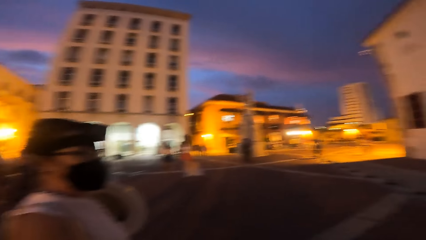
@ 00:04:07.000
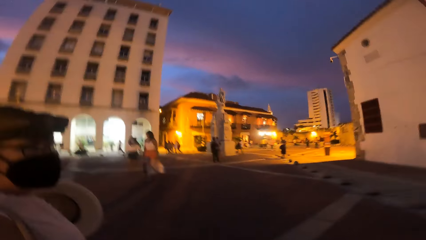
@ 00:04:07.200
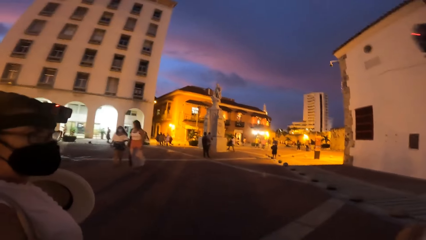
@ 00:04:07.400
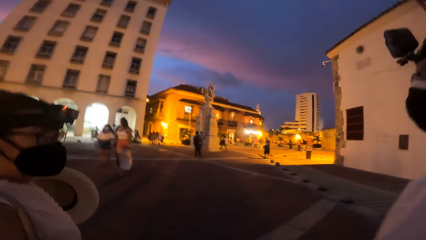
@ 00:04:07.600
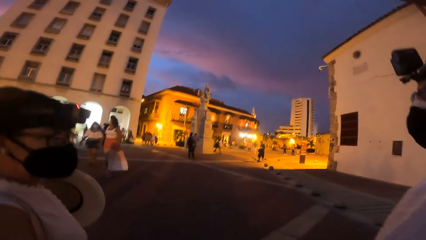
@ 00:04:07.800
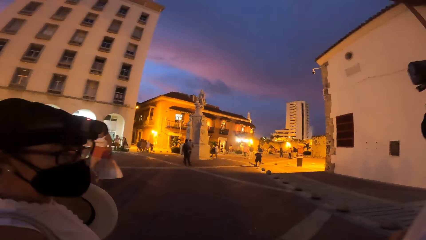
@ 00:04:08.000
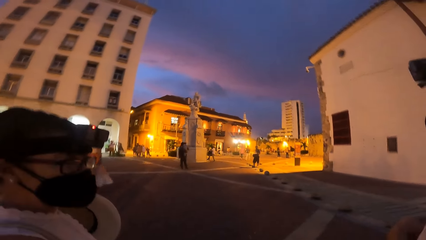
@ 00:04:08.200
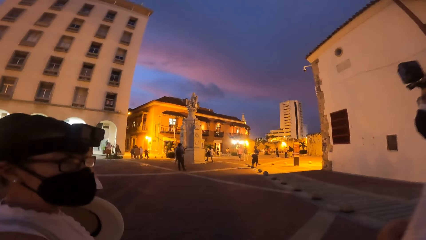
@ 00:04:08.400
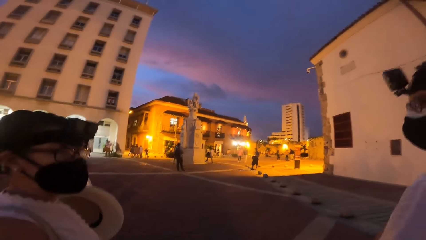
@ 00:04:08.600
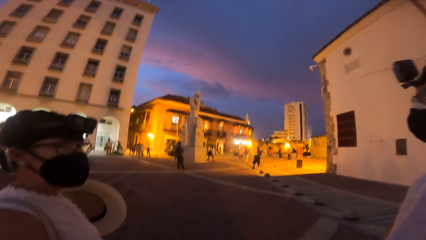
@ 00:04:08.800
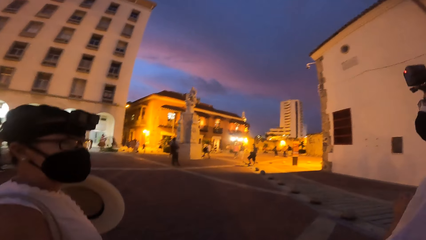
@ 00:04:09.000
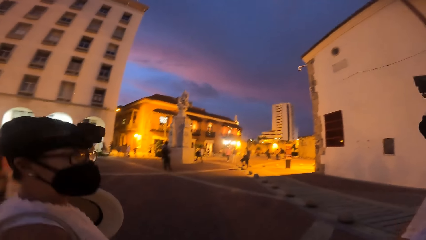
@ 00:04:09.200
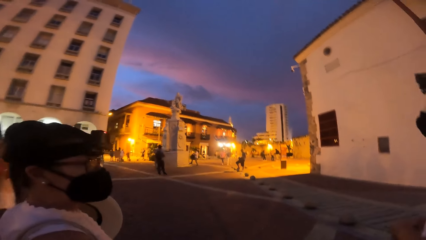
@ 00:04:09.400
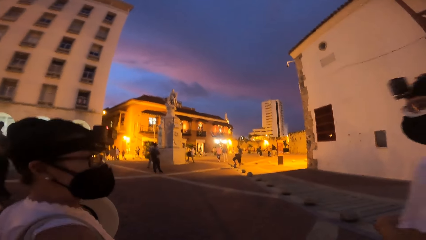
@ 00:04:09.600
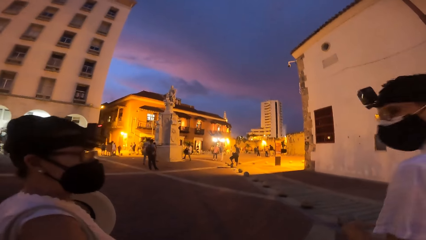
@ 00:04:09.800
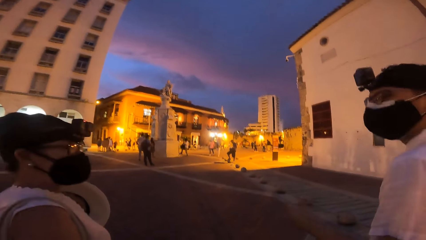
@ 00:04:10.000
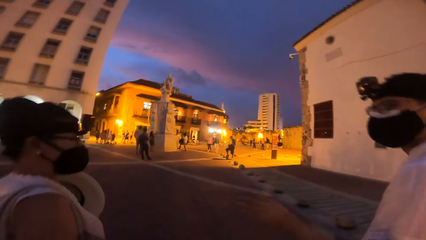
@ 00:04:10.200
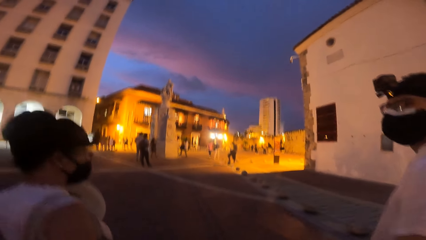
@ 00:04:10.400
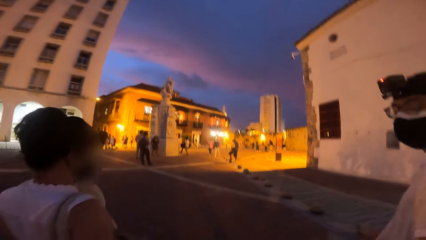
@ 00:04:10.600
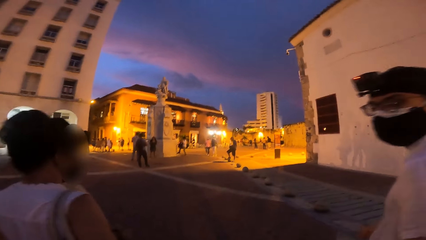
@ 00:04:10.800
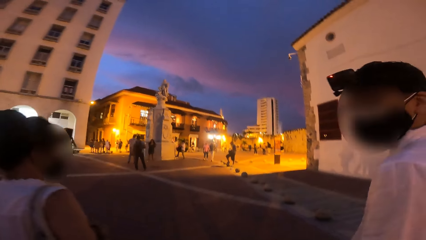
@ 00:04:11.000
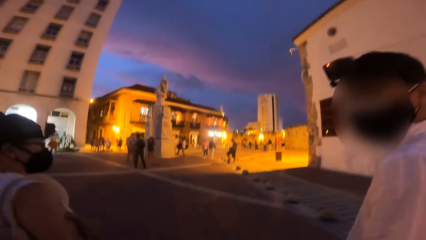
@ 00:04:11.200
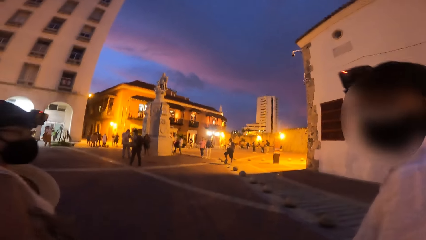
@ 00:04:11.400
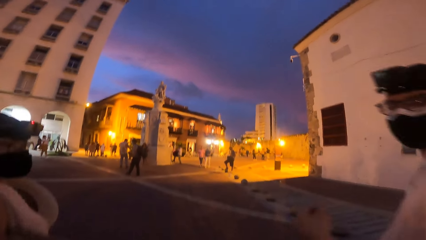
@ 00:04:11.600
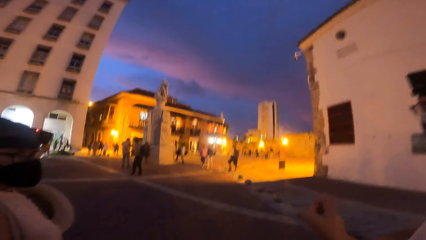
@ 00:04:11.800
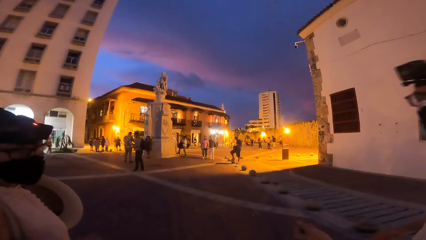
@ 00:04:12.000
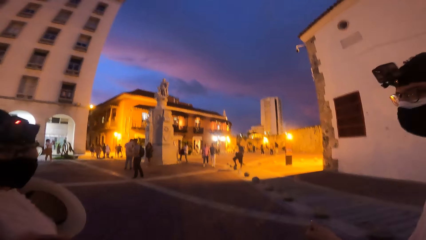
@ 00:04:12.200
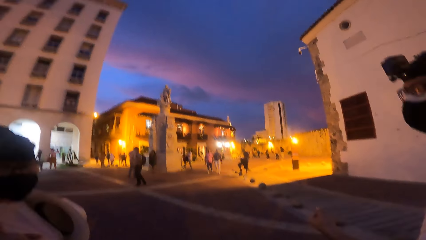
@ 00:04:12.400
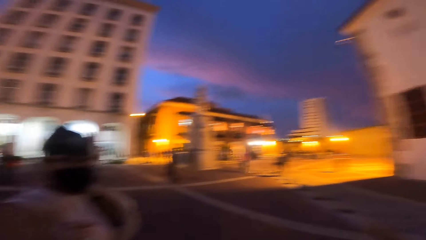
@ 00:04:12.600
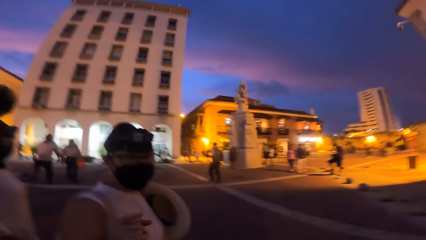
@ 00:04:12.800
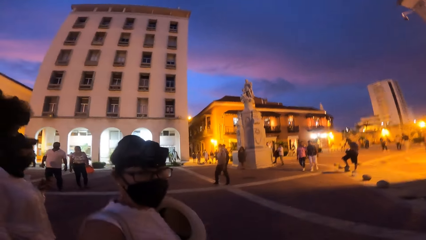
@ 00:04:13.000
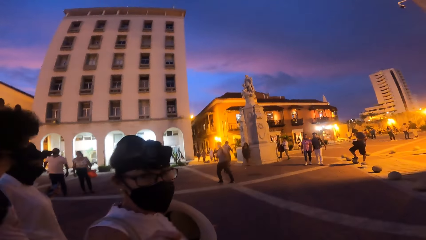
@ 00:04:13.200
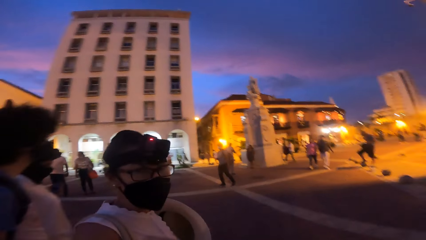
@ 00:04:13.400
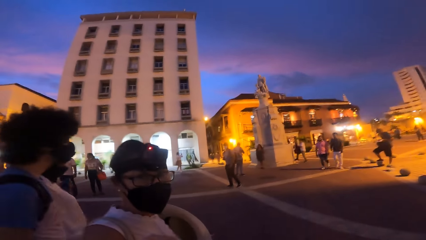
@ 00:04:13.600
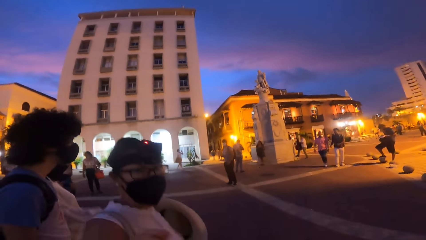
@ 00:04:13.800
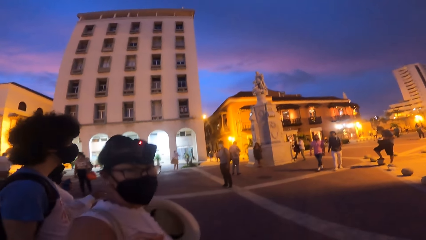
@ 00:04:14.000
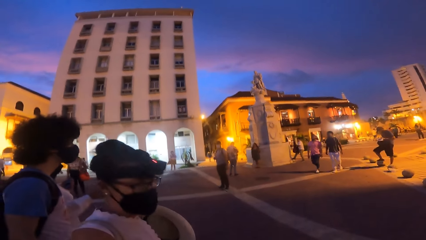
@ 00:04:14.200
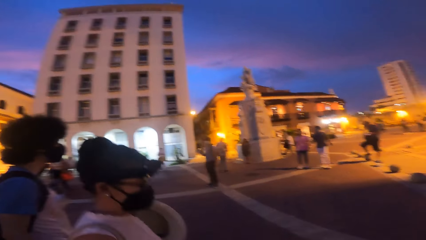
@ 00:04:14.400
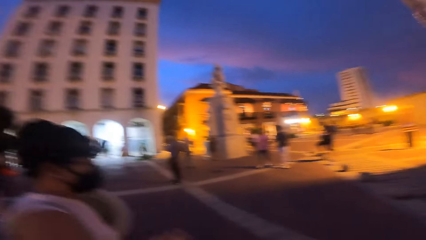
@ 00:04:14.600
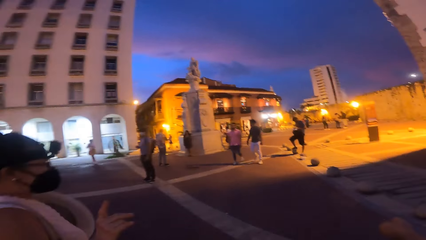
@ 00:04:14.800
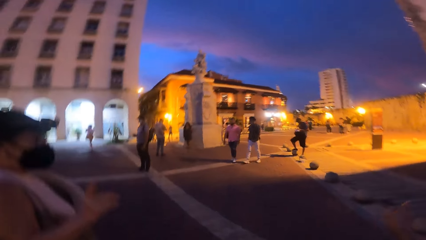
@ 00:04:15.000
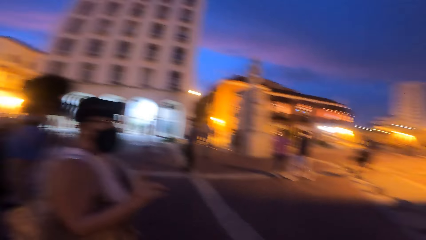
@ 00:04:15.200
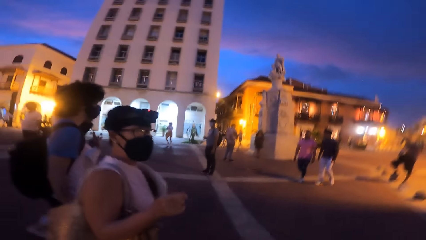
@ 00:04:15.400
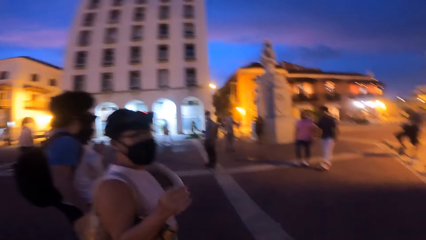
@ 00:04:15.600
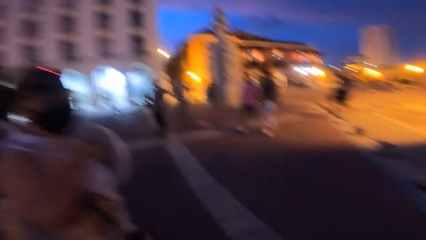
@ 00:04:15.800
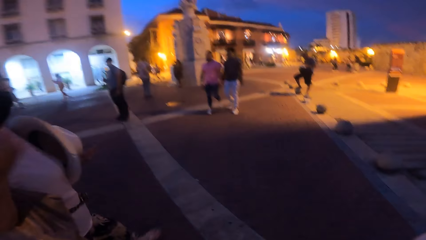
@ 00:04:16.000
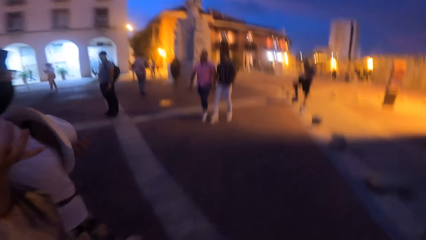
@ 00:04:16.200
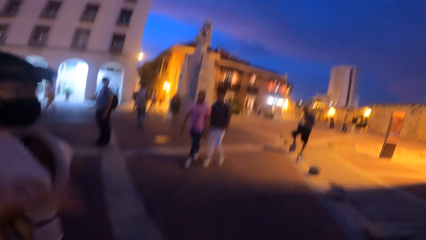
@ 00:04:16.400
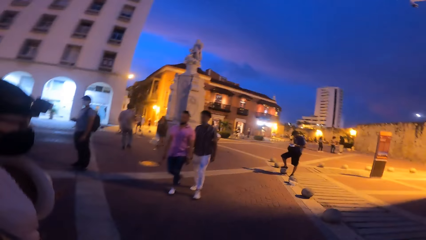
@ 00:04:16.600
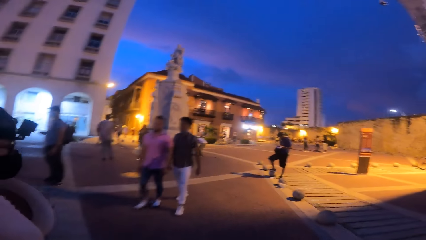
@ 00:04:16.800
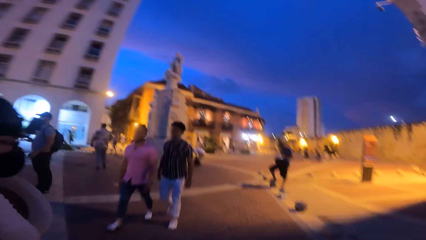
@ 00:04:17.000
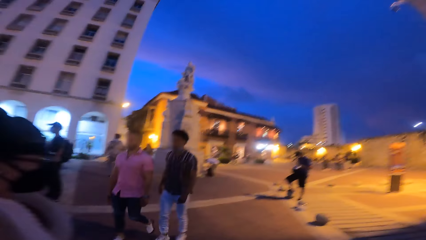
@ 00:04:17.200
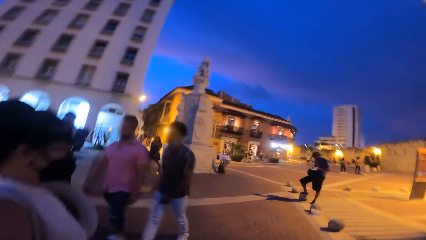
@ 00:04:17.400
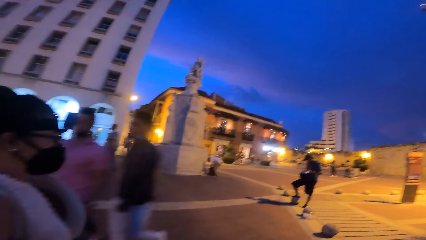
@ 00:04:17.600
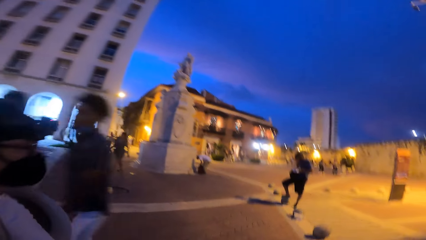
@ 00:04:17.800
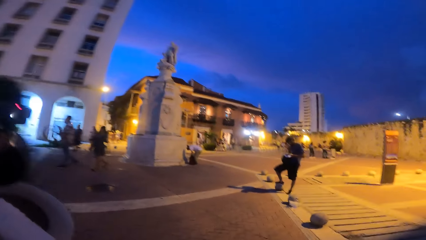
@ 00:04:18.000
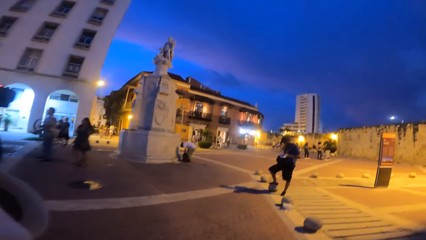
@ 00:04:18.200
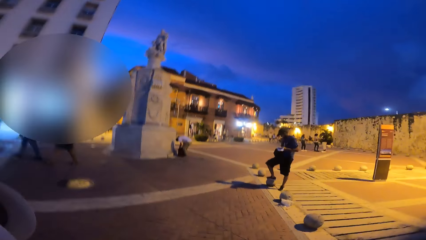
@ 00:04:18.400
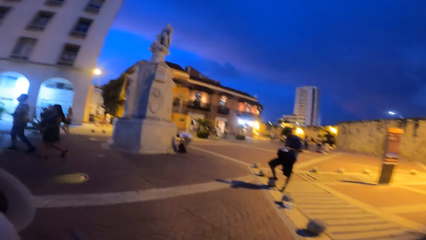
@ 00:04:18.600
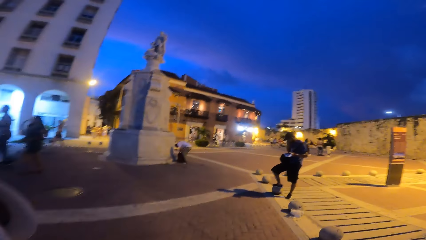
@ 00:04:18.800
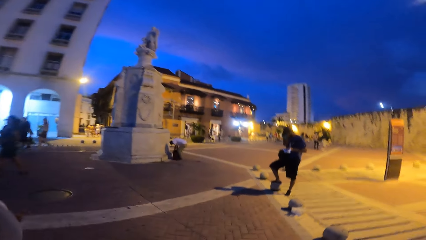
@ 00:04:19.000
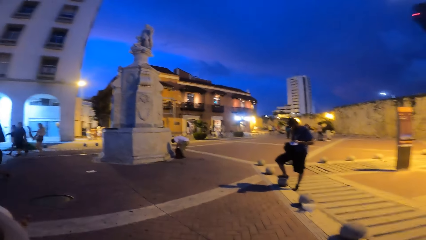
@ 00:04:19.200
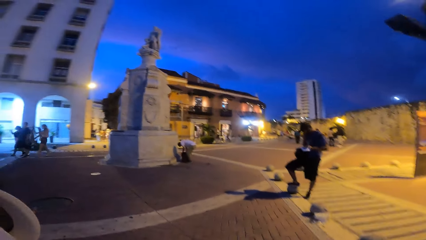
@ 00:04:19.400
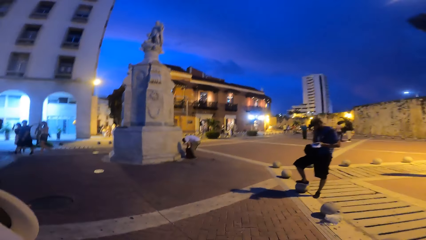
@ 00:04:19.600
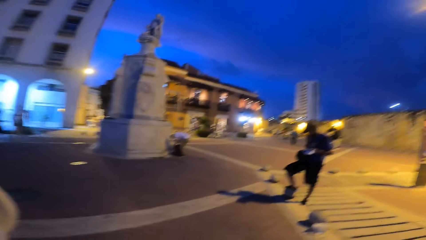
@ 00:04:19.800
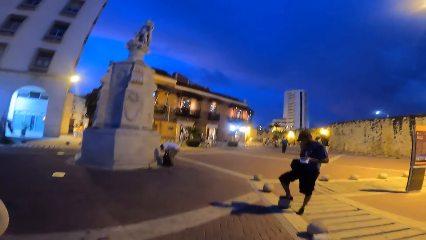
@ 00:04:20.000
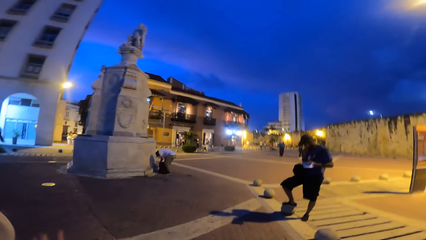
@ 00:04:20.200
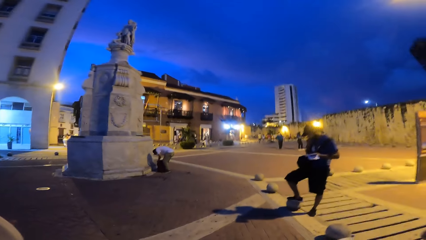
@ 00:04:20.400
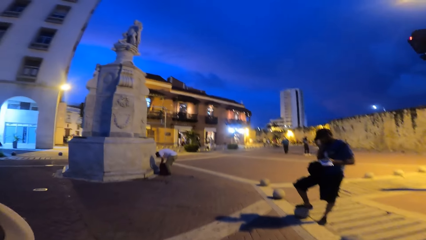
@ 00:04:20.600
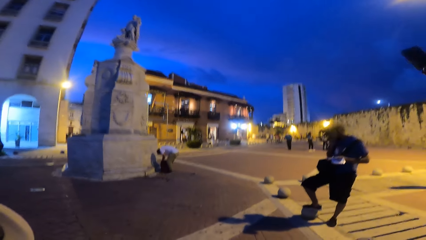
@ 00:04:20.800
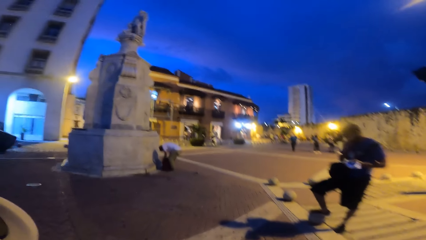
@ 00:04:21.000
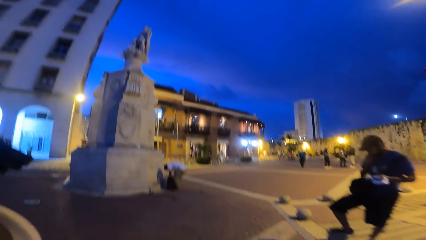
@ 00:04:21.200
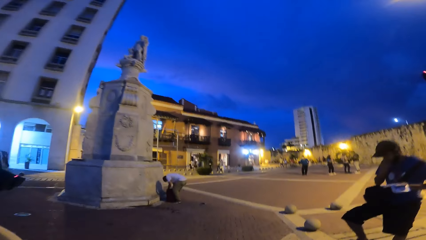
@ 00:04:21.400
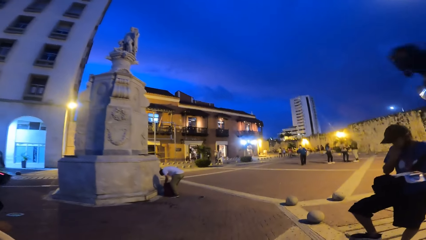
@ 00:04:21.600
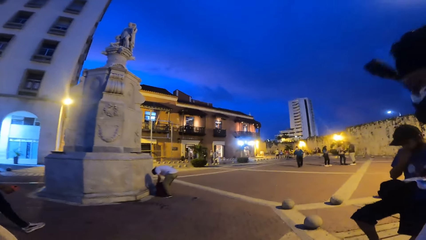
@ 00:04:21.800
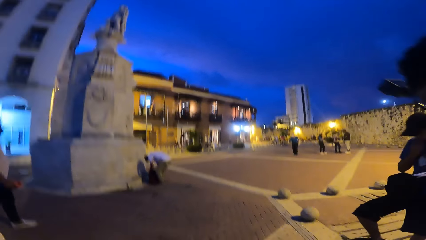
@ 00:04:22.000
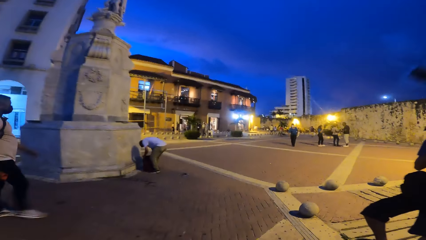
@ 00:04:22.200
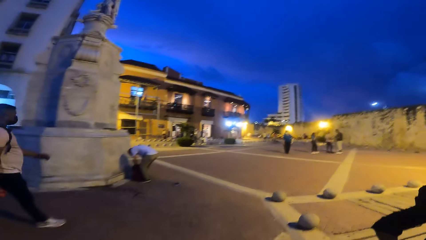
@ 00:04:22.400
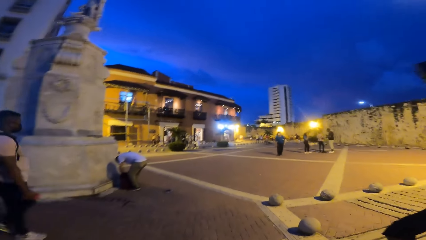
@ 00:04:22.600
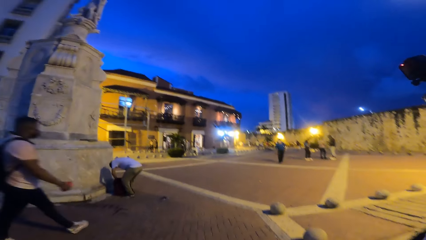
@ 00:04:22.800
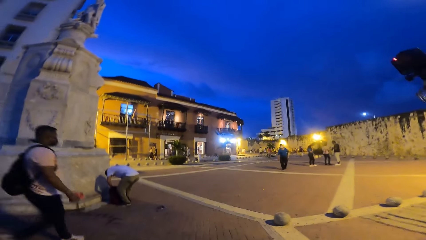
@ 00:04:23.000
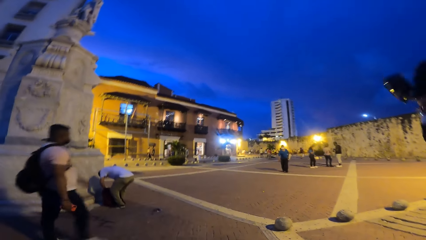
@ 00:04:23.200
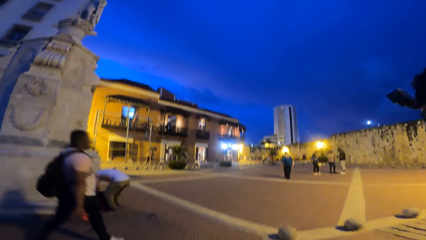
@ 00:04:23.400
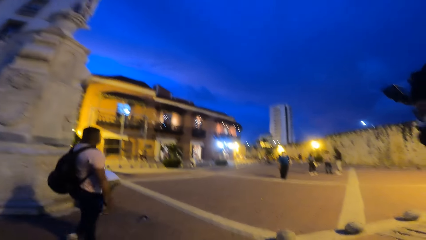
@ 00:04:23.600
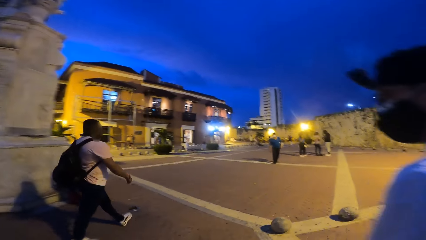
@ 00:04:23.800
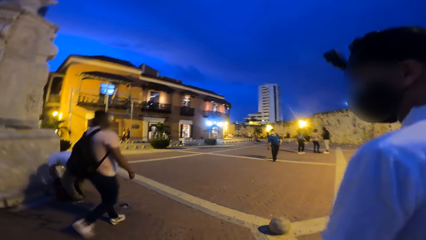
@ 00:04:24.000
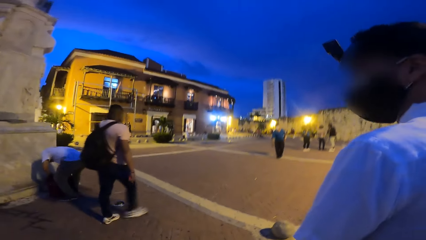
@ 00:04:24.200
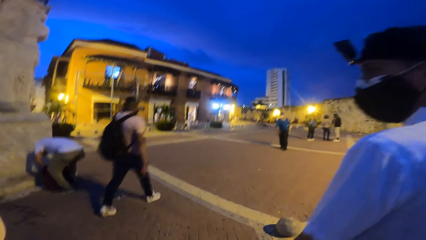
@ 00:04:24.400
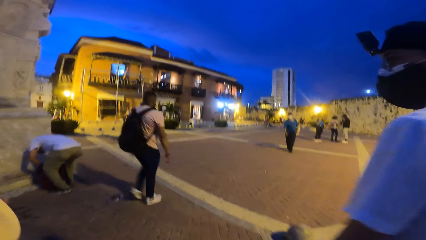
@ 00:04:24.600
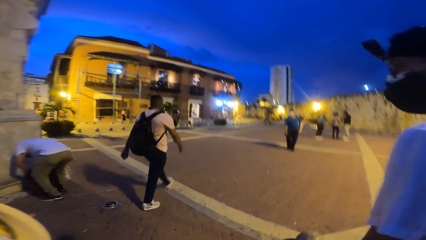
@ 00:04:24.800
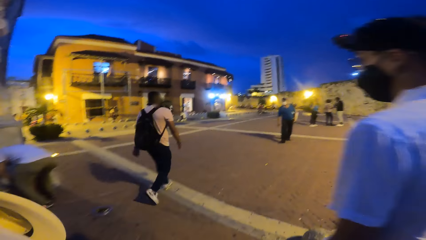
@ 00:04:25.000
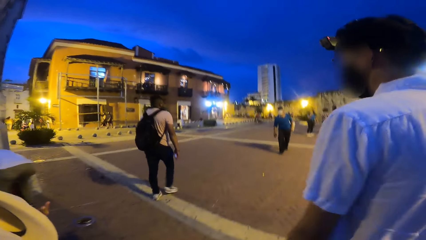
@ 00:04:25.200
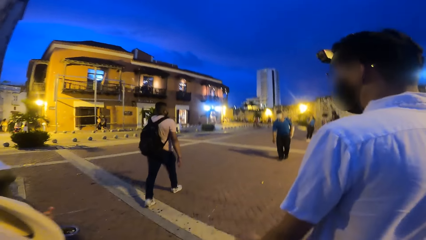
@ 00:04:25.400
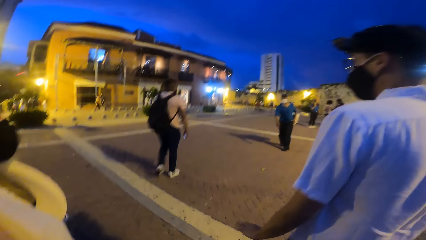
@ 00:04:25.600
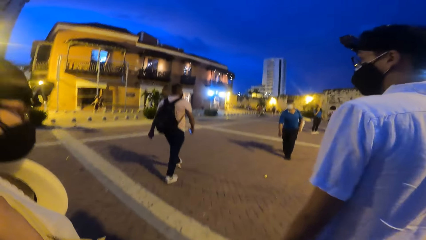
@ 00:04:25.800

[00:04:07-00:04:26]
The man converses with a woman. The woman gesticulates with her right hand. The woman interacts with the camera wearer.
